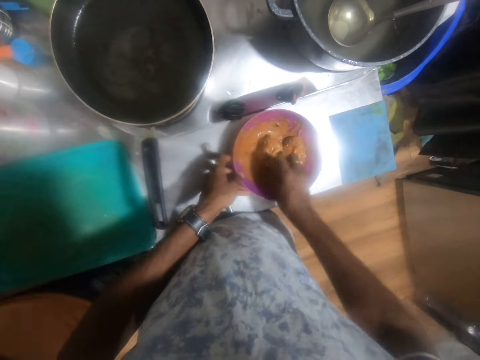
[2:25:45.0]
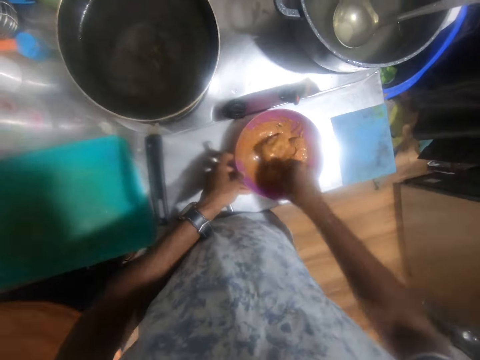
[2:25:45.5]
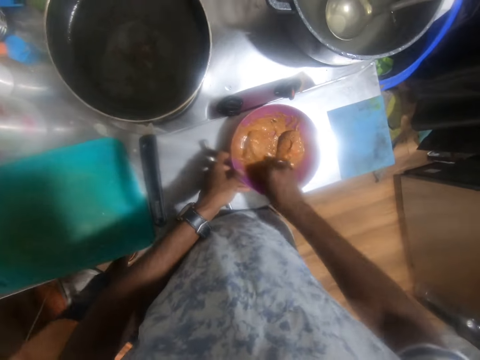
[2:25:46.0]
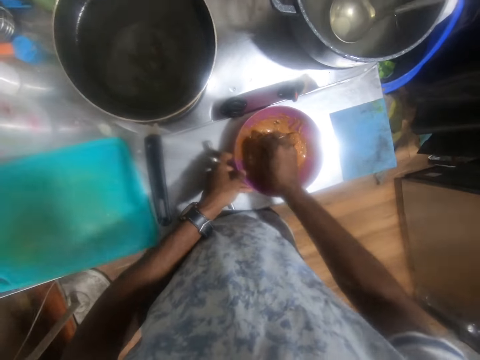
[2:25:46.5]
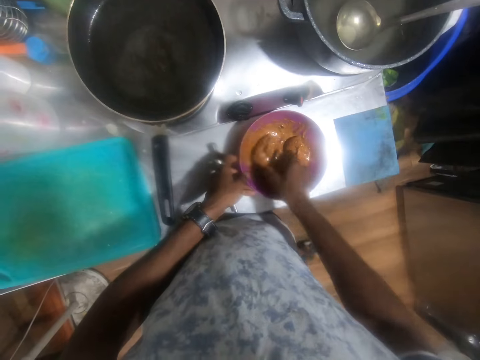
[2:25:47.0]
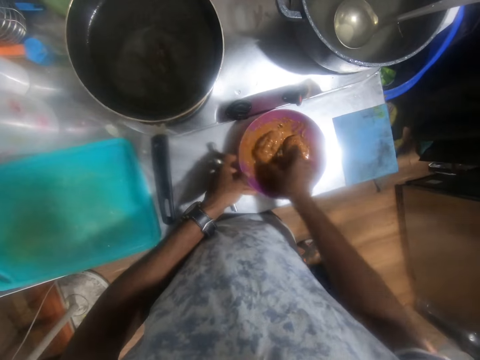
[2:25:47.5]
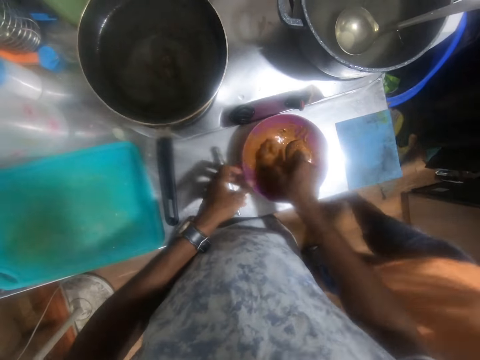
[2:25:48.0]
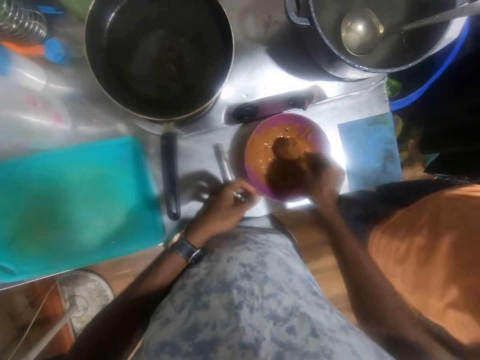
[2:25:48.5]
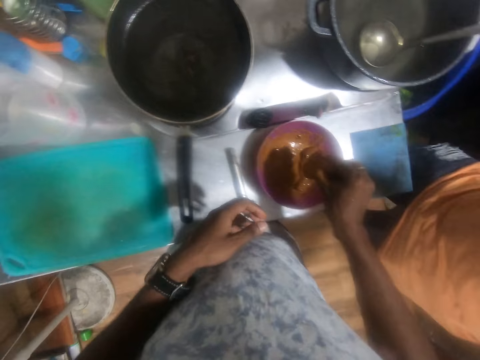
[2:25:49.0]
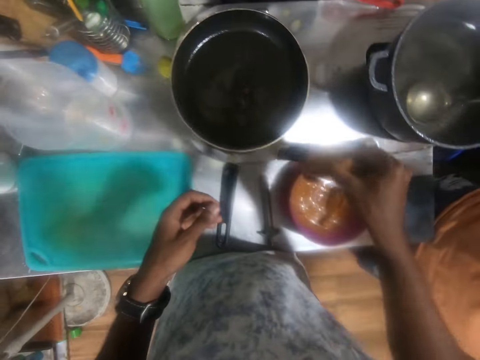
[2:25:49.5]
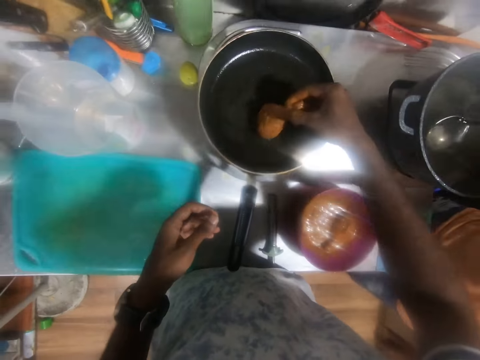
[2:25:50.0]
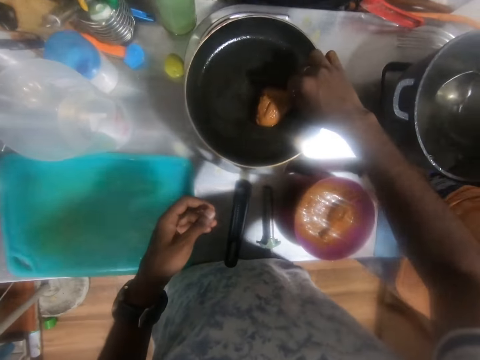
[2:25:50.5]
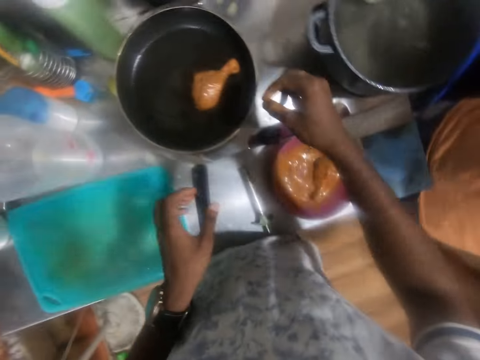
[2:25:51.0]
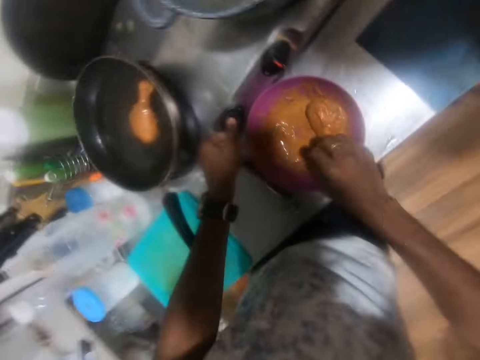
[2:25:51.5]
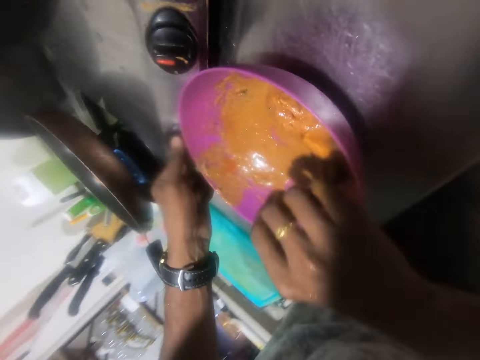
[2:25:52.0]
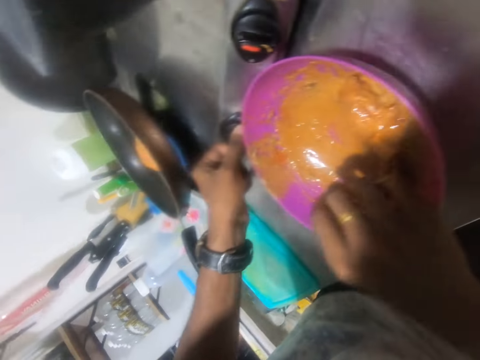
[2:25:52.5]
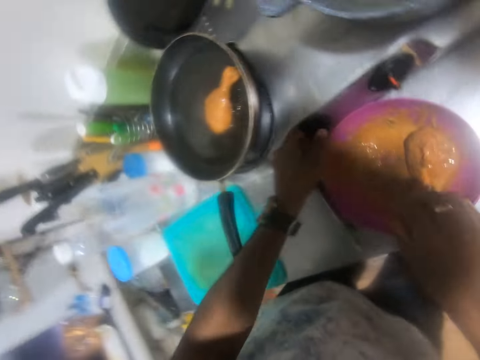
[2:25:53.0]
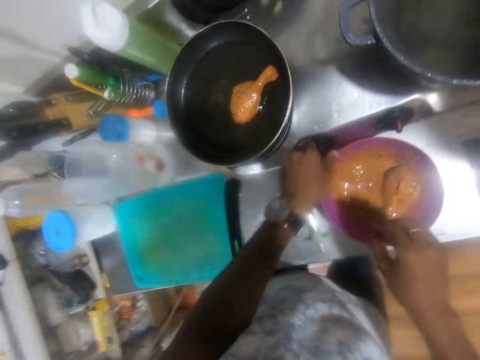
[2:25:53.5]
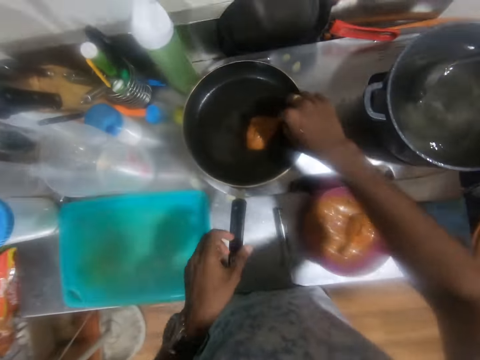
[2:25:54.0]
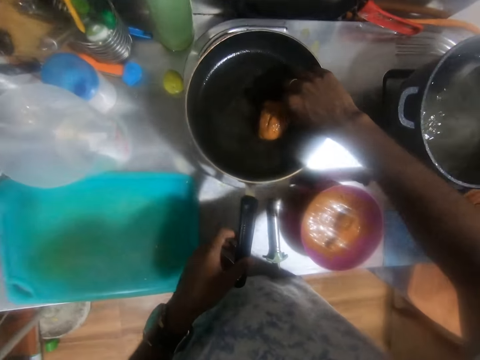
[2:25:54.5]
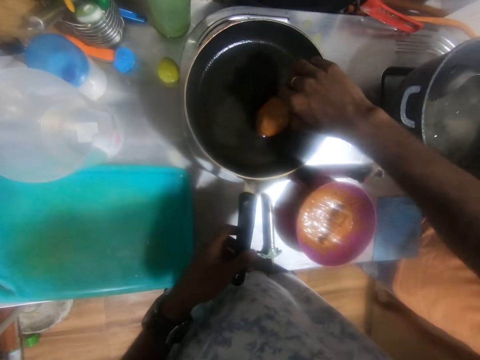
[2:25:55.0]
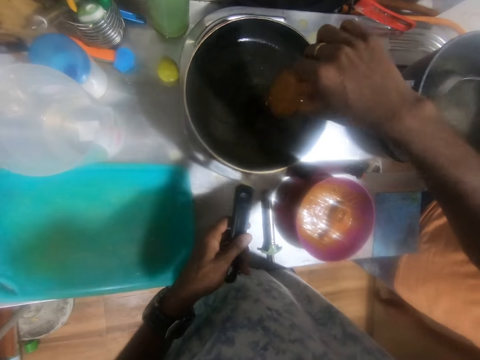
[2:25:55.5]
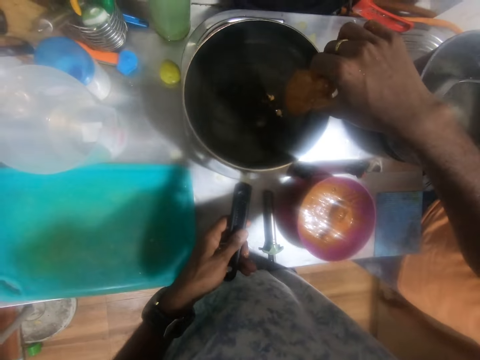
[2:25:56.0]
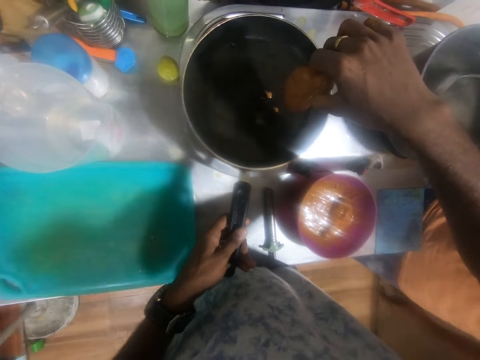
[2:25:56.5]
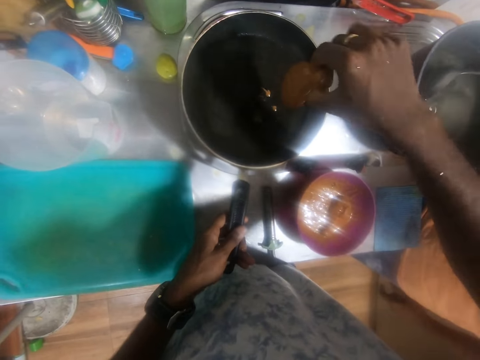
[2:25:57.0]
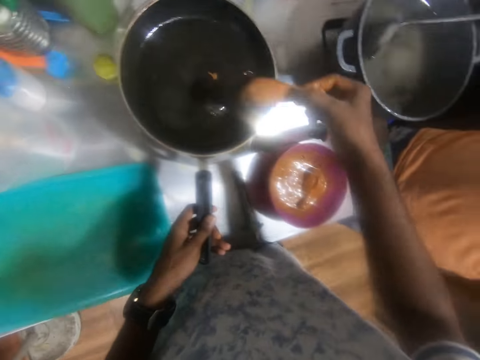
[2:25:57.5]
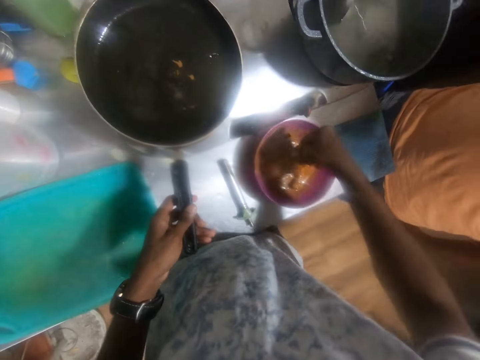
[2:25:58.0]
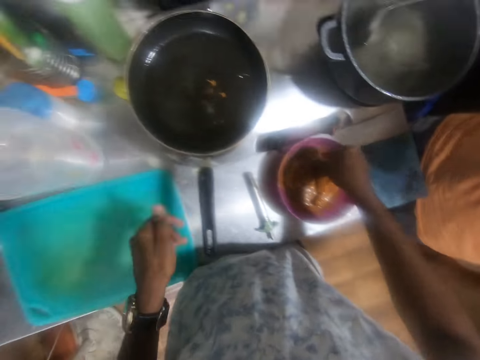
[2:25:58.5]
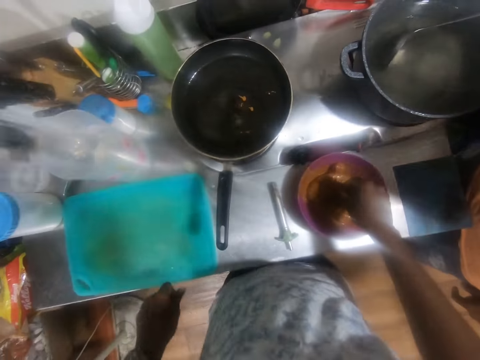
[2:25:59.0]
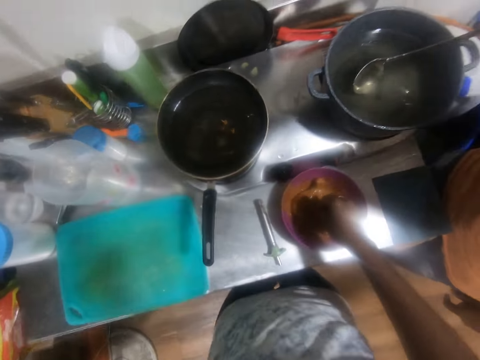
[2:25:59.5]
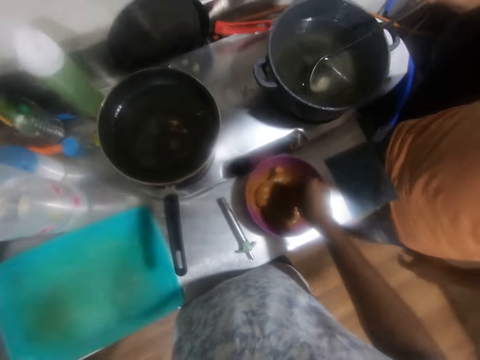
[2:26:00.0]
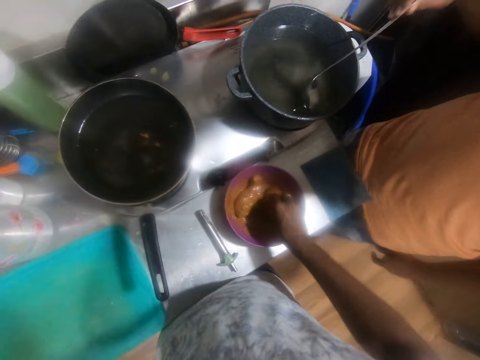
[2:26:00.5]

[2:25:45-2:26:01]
The man interacts with the camera wearer. The camera wearer picks the chicken from the bowl on the countertop with his right hand. He stirs the chicken mixture with his hand on the bowl. He places the chicken inside a fry pan on the gas burner with his right hand. He turns the cooker on. He touches the chicken in the pan. He holds the handle of the fry pan on the gas burner with his left hand. He picks the chicken from the fry pan on the gas burner with his right hand. He drops the chicken inside the bowl on the countertop with his right hand. He removes his left hand from the handle of the fry pan on the gas burner.

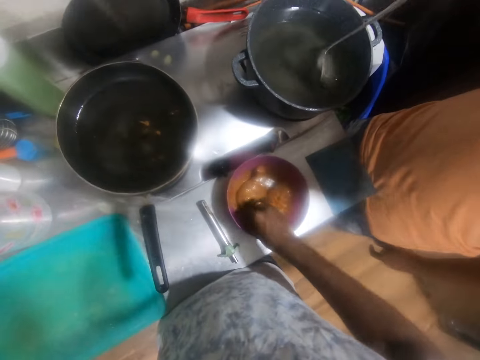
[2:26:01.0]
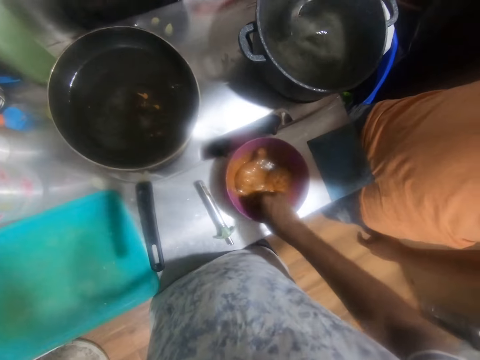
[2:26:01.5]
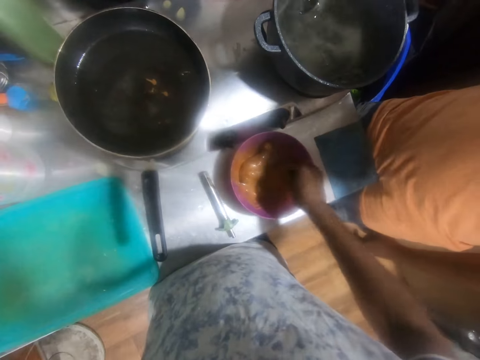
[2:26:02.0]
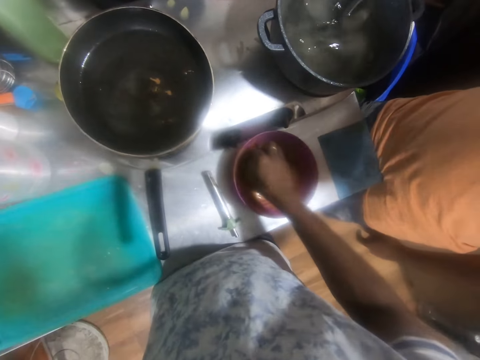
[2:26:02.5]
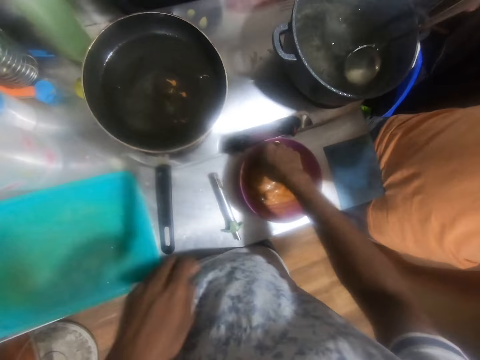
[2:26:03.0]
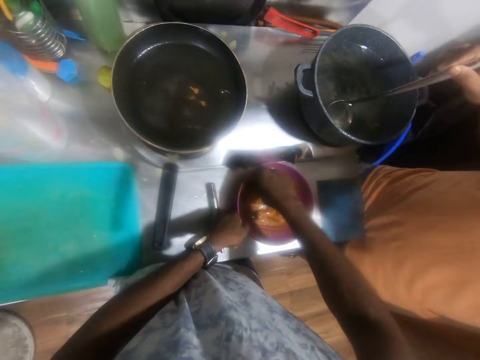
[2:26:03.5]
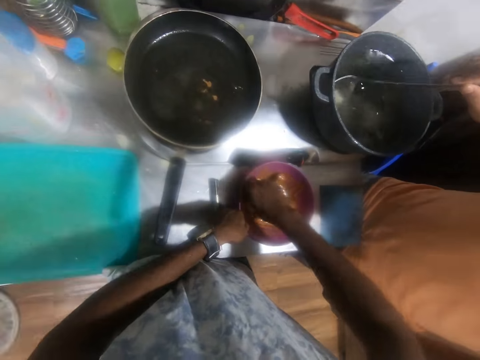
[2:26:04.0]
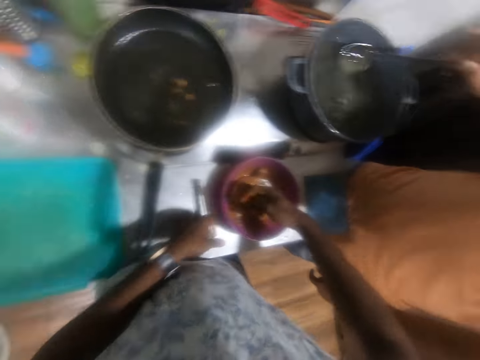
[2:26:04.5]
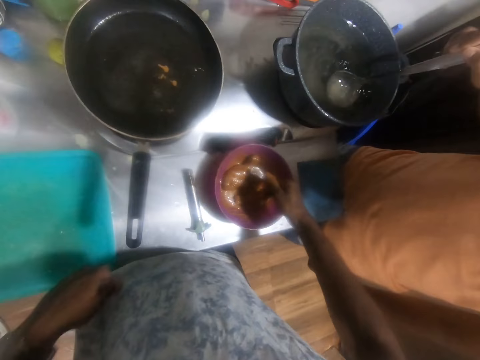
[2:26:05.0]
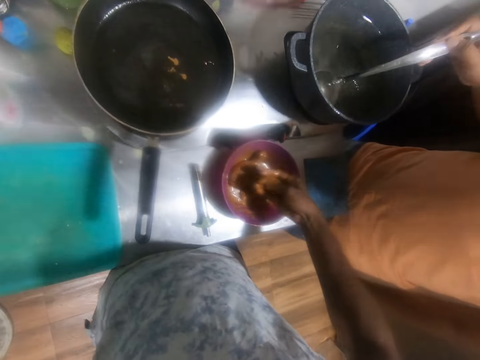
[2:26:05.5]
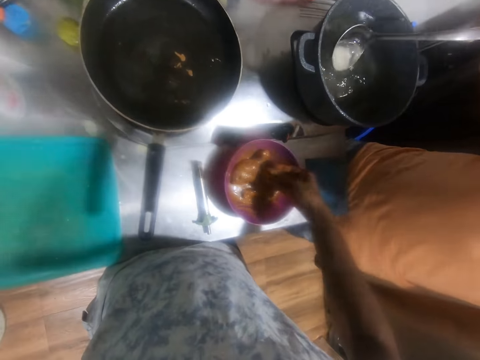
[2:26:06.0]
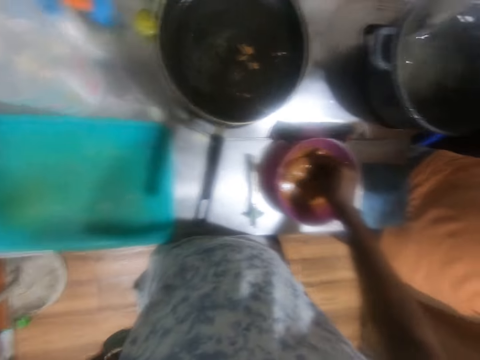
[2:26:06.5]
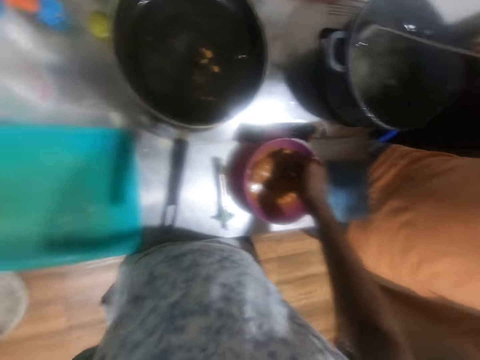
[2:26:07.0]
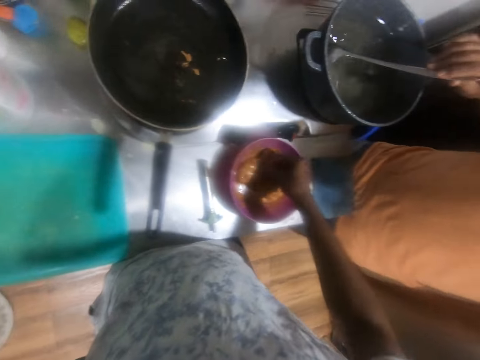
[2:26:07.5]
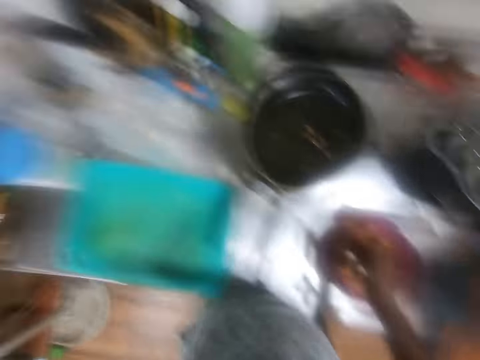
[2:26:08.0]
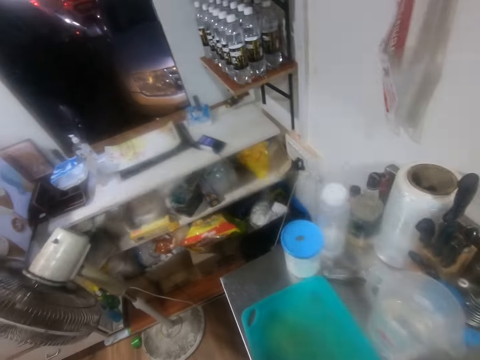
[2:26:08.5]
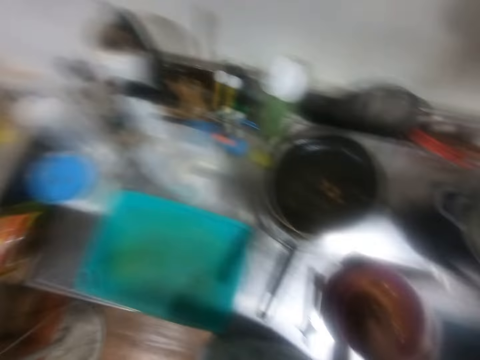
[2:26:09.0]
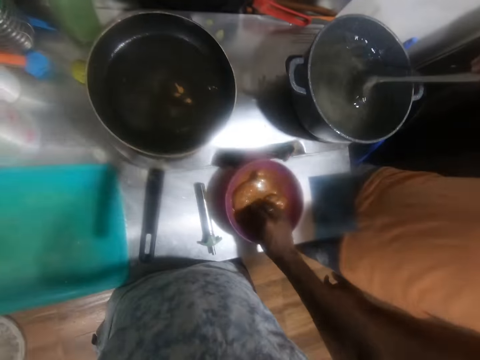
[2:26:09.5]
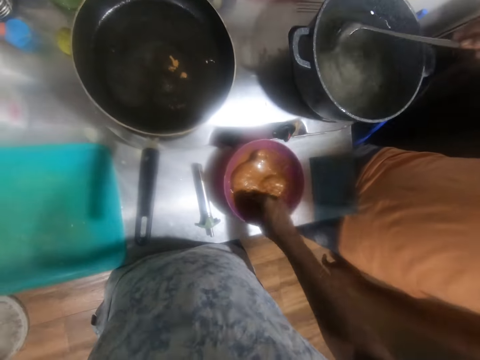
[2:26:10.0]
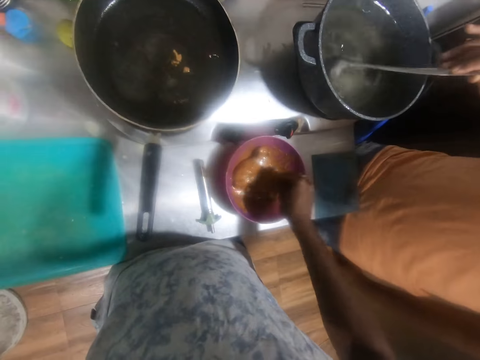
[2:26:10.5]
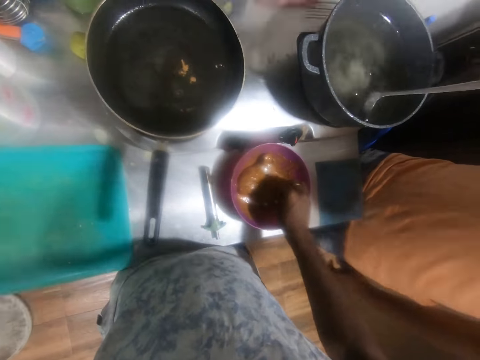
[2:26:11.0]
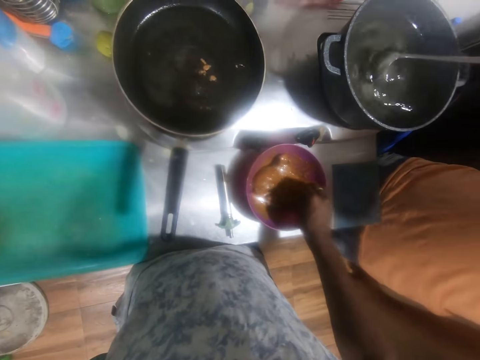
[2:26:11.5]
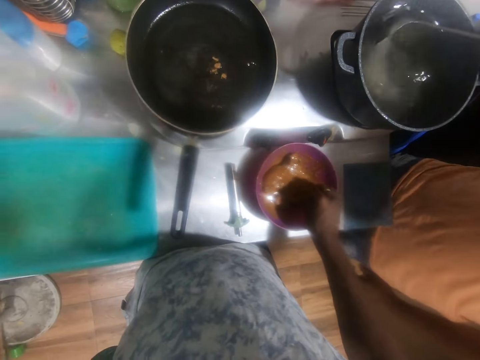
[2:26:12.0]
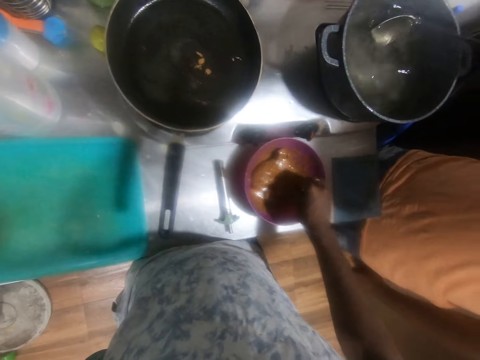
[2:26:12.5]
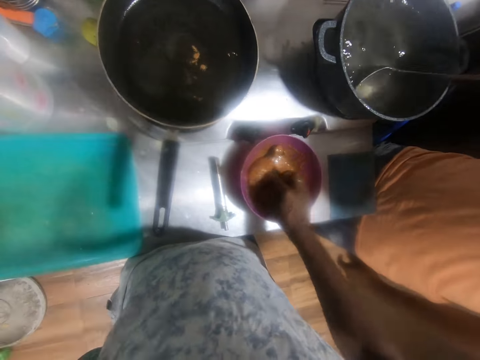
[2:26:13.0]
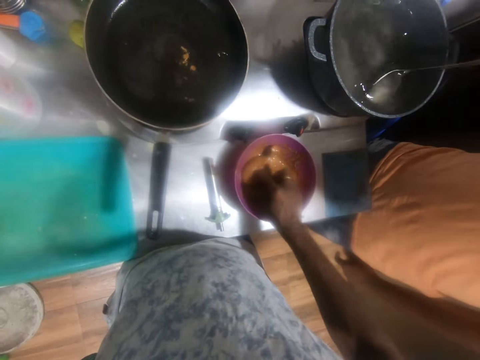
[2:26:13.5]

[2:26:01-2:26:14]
The man stirs some water inside the pot on the gas burner with the spoon with his right hand. The man interacts with the camera wearer. The camera wearer holds the bowl on the countertop with his left hand. The man stirs the water inside the pot on the gas burner with the spoon with his right hand. The camera wearer talks to the man. He removes his right hand from the bowl on the countertop. He interacts with the man. He mixes the chickens inside the bowl on the countertop with his right hand. The man interacts with the camera wearer.
